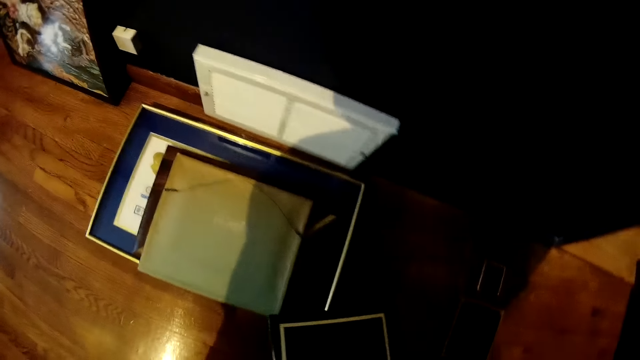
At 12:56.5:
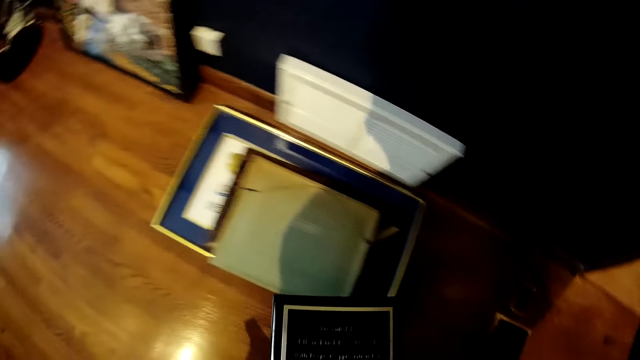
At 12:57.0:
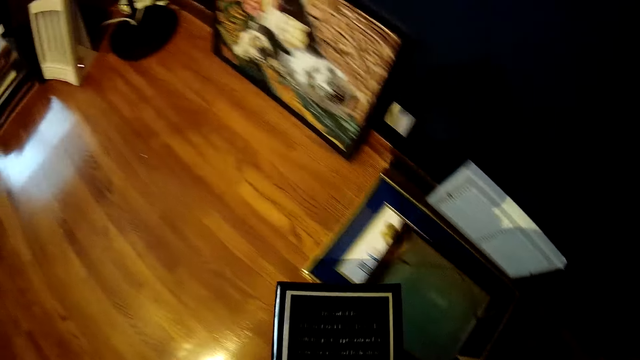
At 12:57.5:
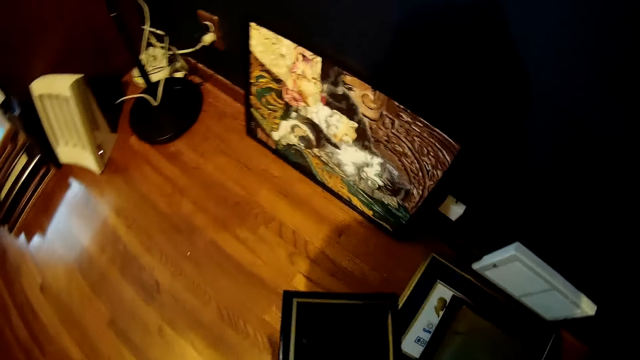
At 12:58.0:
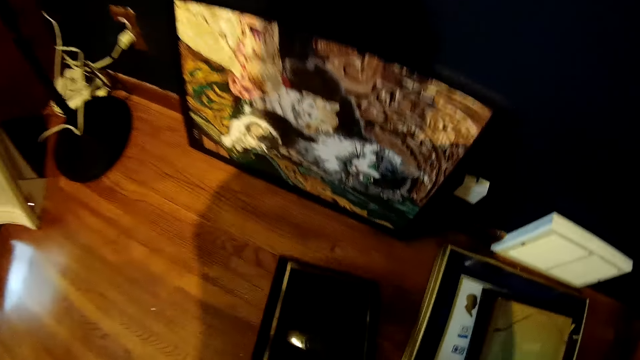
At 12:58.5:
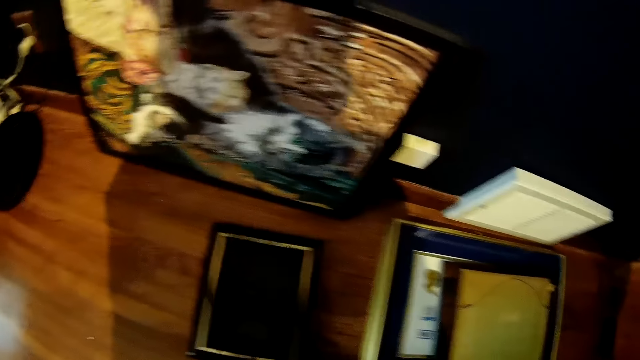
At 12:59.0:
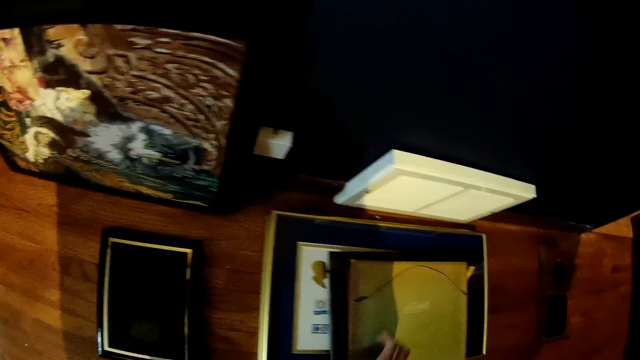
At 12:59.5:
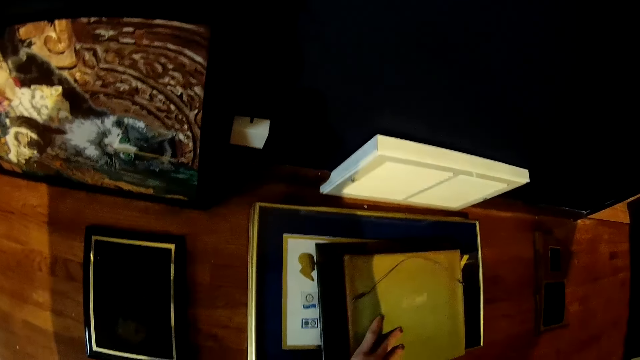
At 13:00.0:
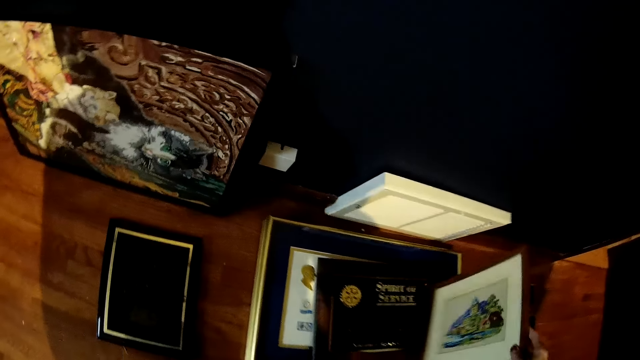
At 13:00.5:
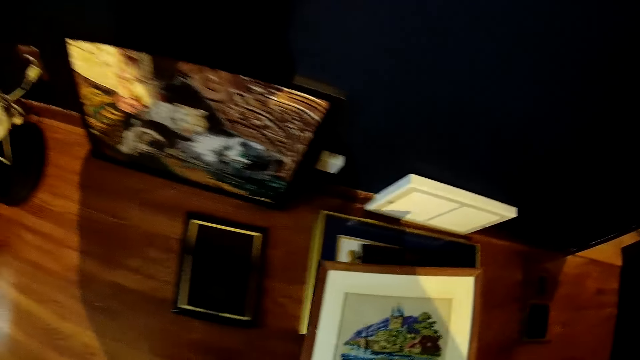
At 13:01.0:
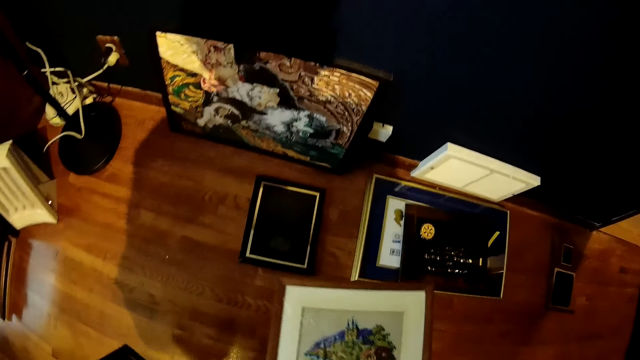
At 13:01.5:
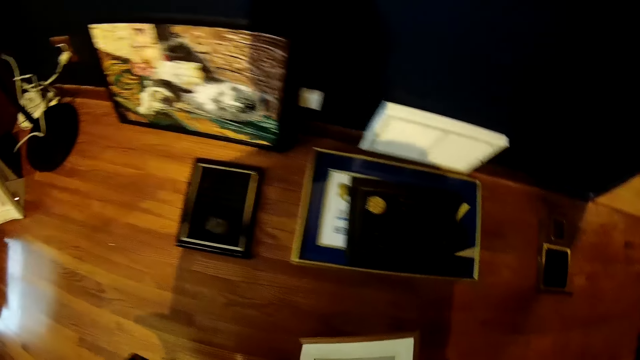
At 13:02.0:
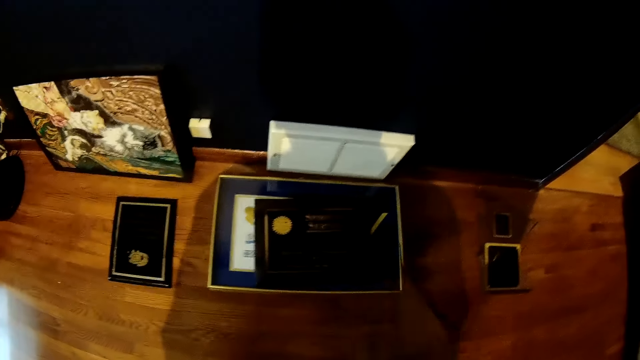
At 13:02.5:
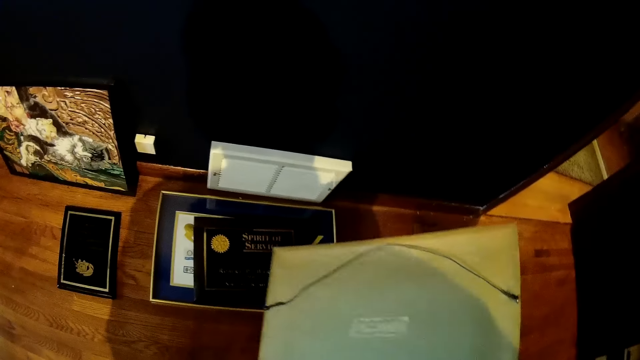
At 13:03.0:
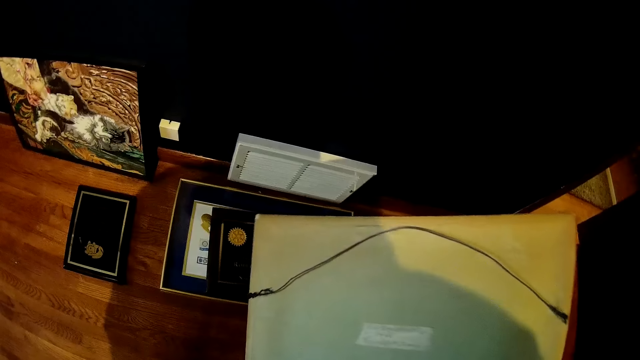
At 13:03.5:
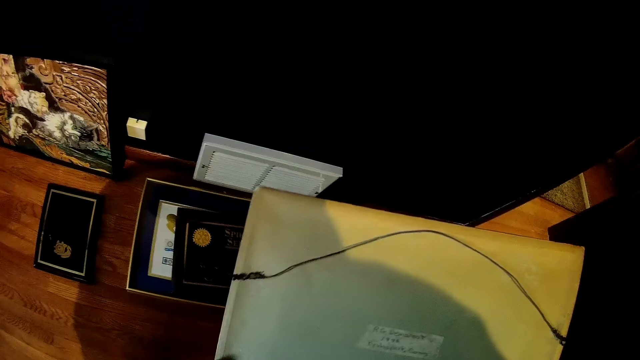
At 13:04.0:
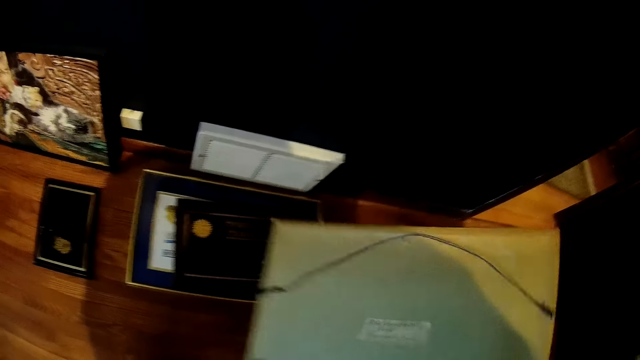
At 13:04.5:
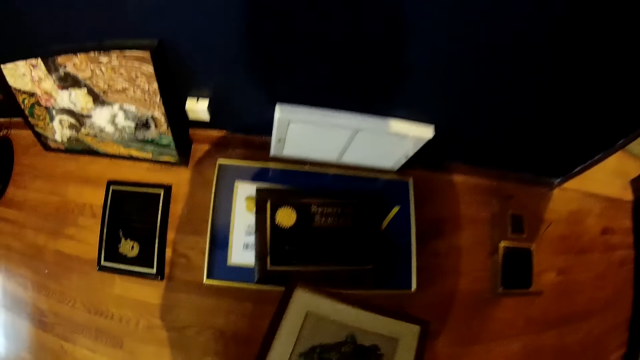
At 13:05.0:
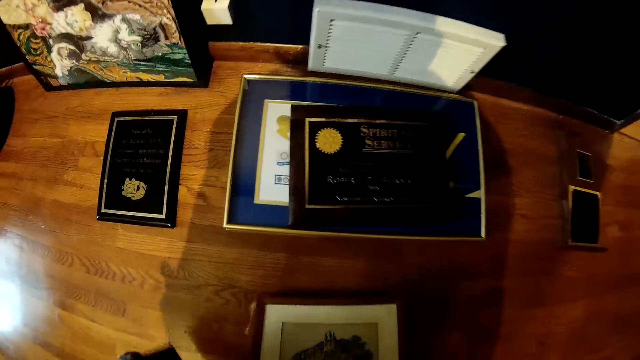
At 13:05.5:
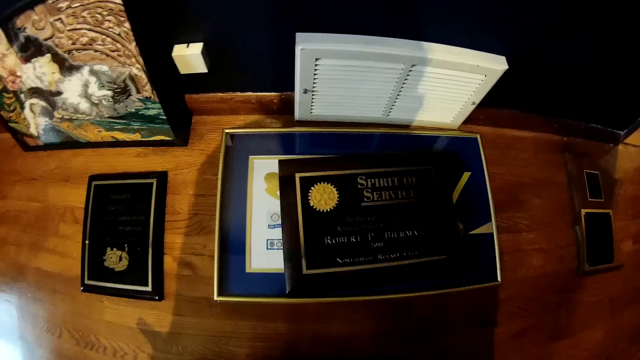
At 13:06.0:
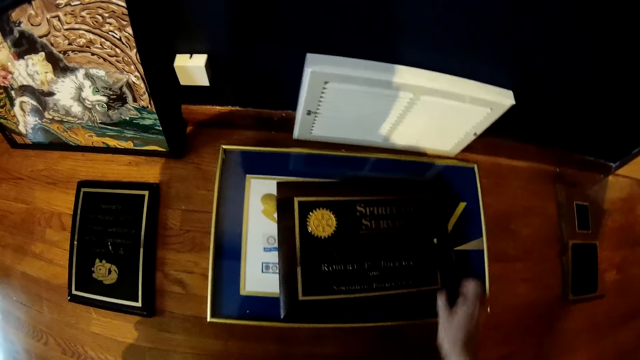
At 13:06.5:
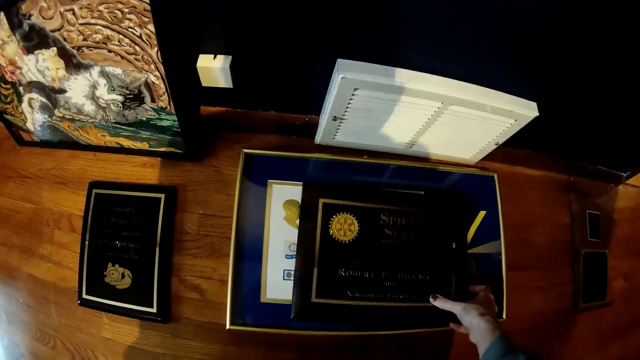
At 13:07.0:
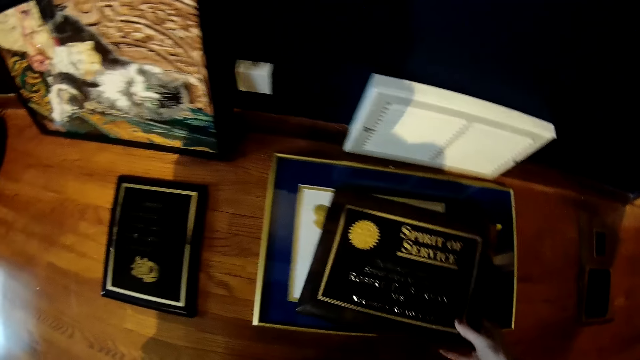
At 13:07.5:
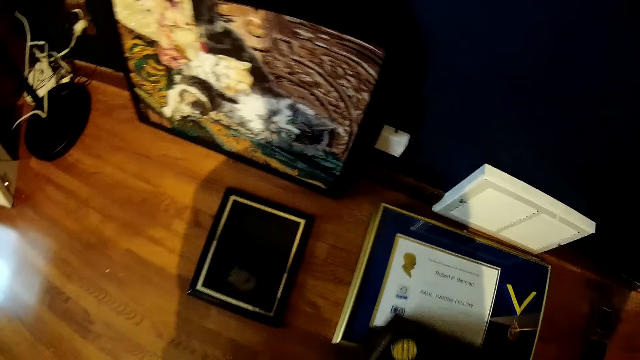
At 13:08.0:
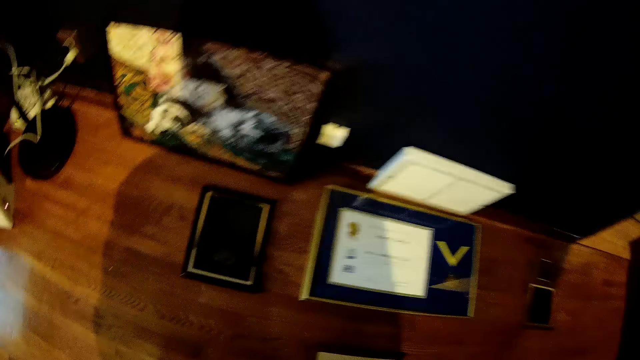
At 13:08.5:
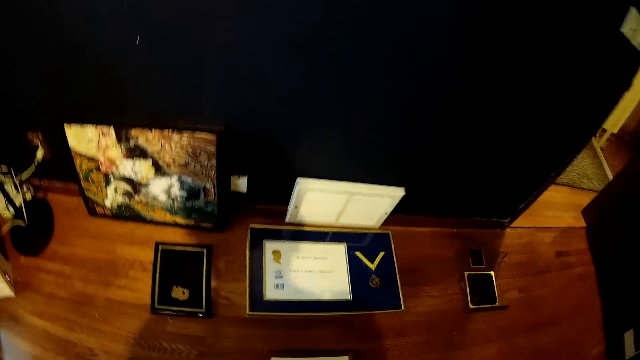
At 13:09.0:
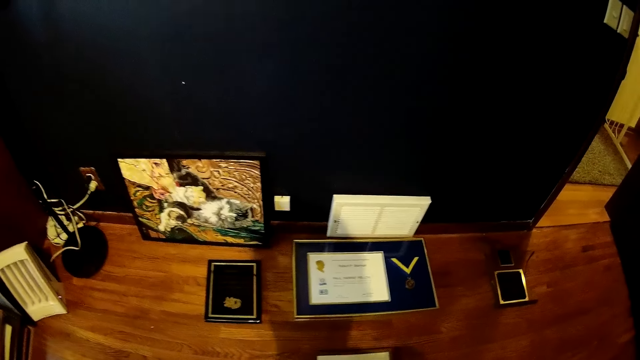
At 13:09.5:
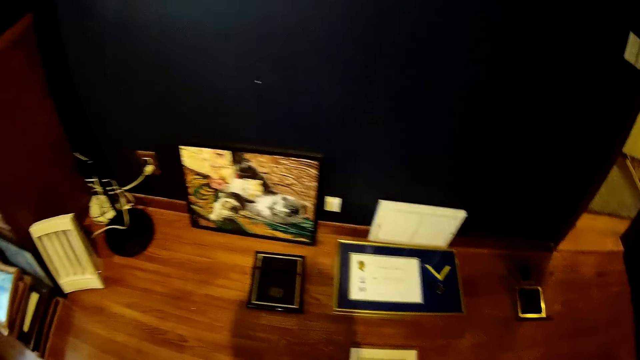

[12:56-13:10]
The camera wearer drops the wooden plaque on the floor. They pick up a picture frame on a wooden plaque. They drop the picture frame on the floor. They pick up the wooden plaque on a frame. They pick up the frame.

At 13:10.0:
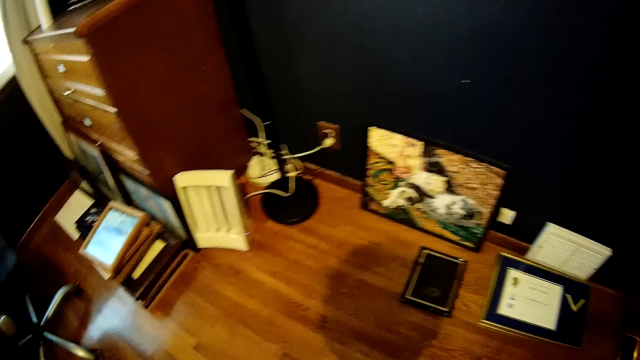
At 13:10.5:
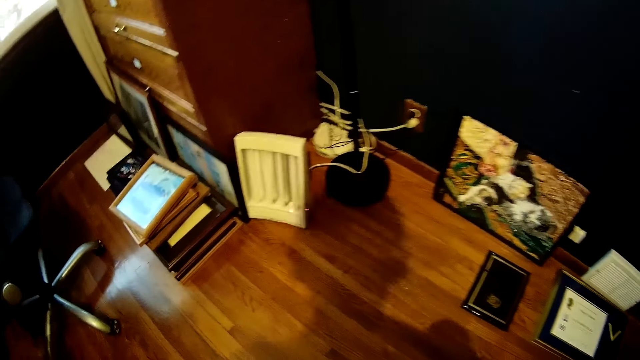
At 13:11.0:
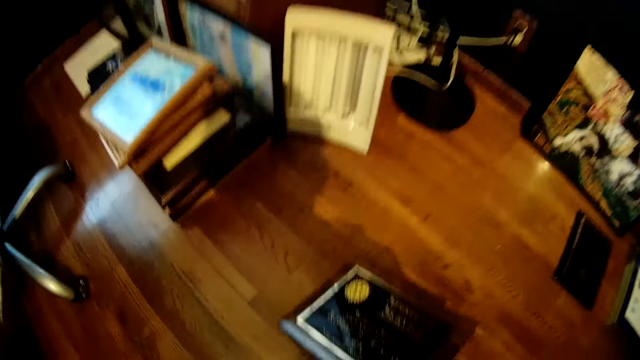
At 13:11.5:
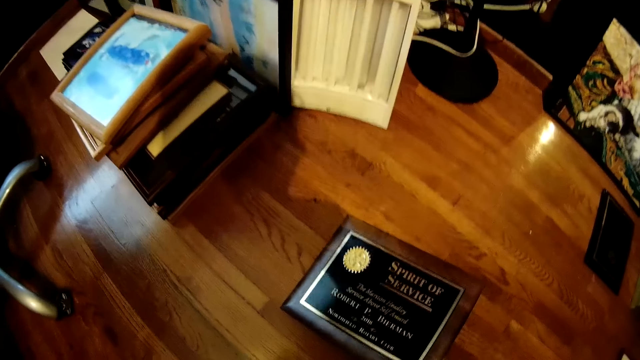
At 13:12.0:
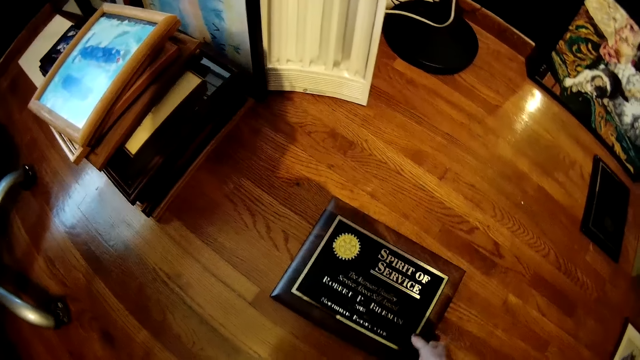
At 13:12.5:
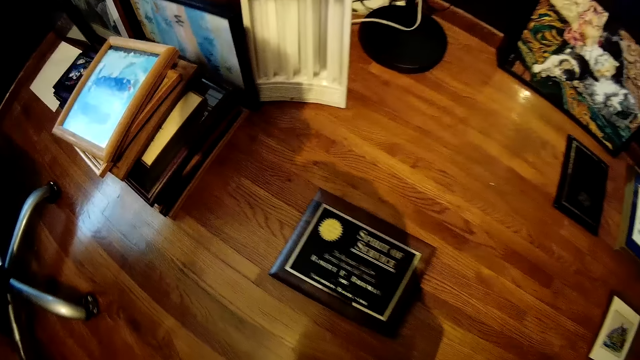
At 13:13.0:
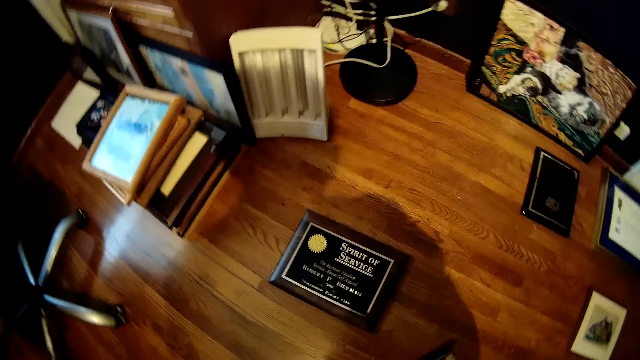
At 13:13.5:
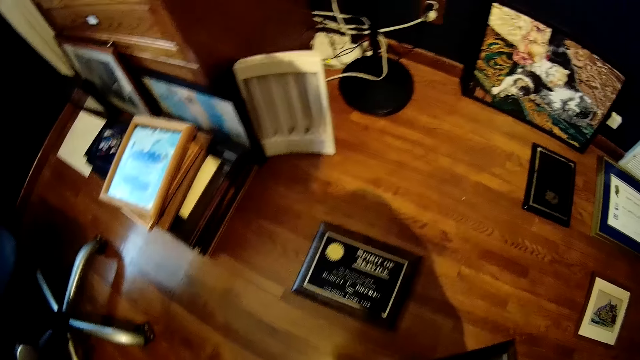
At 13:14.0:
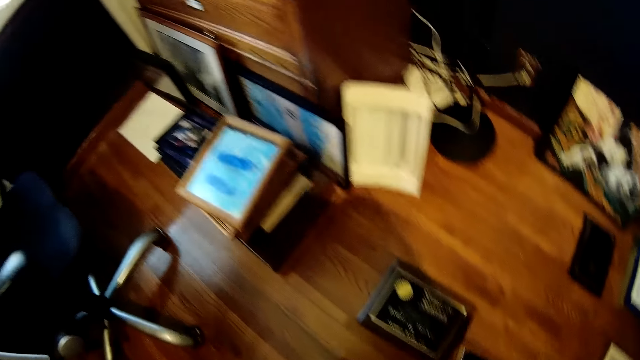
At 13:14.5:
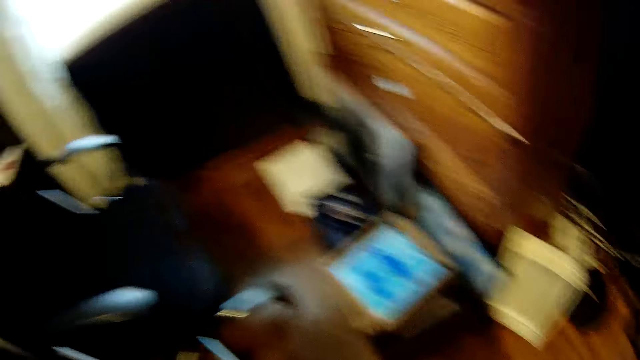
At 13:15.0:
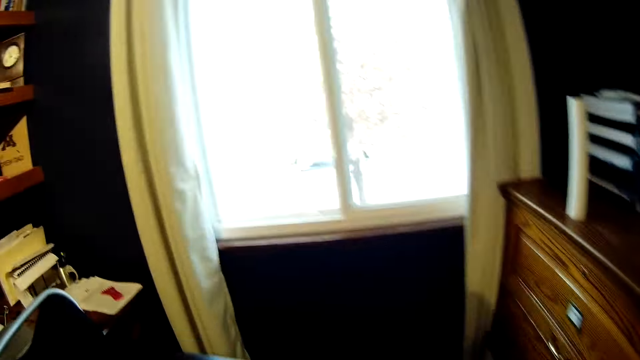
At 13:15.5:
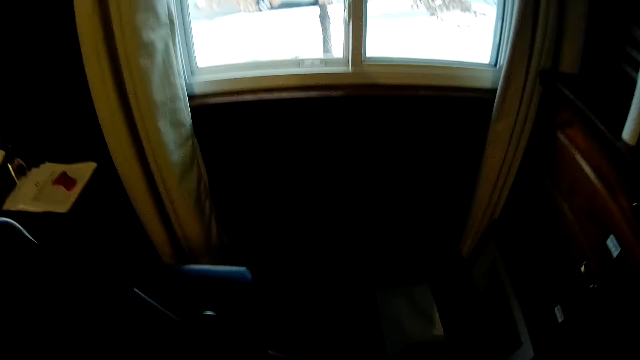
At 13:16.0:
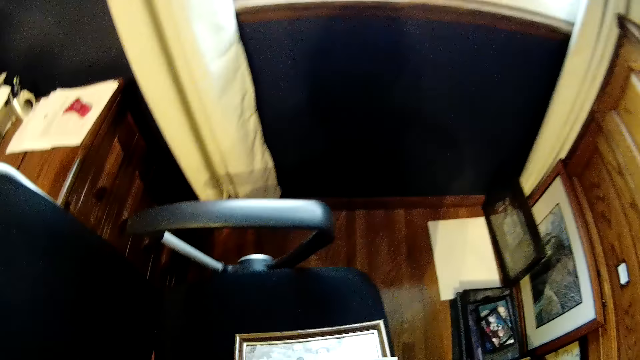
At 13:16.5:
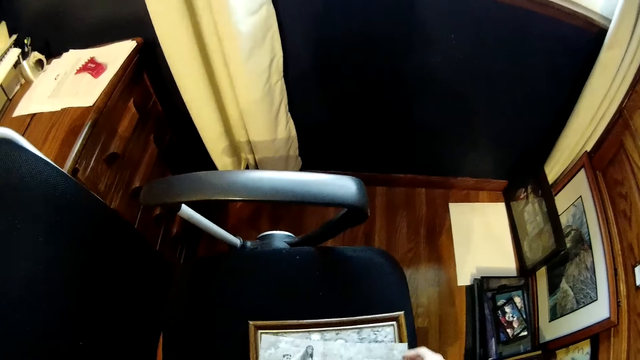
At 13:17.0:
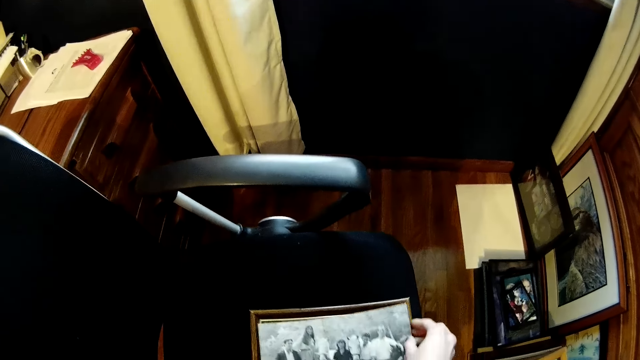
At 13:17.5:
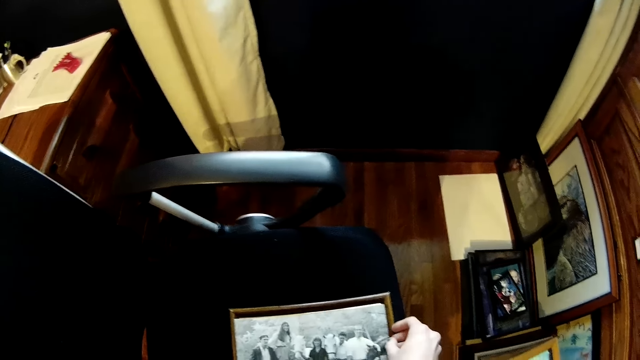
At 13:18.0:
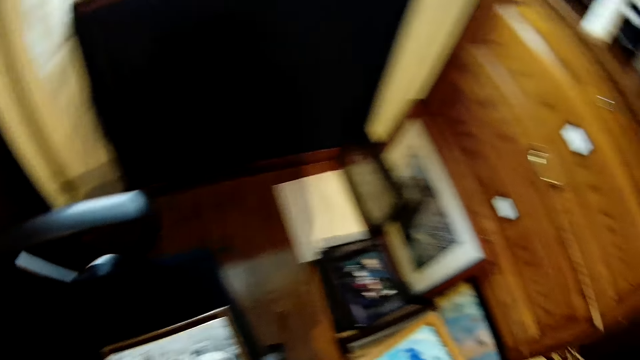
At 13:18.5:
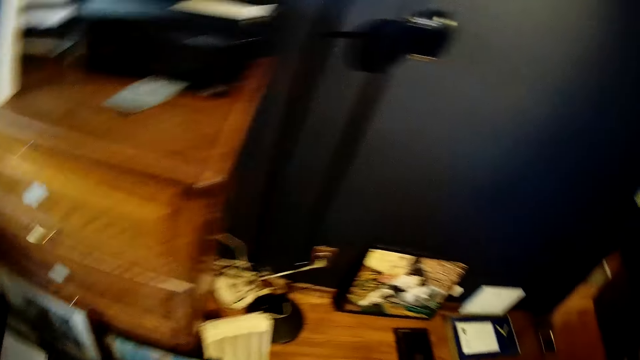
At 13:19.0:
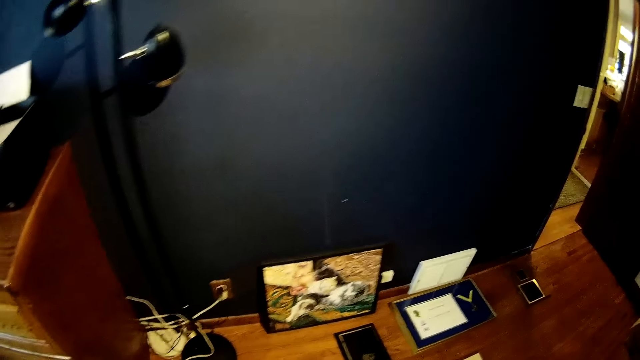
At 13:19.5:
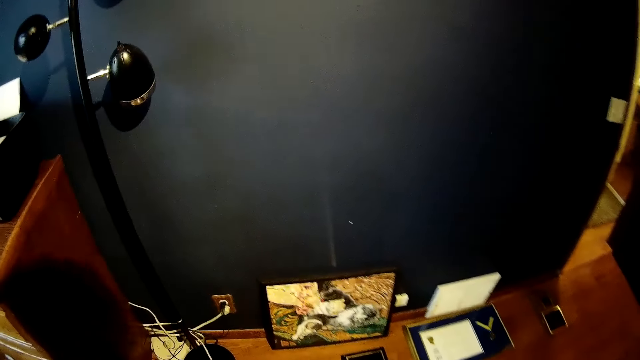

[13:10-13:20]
The camera wearer drops the wooden plaque on the floor. They put the frame on the floor. They place the picture frame on the office seat.
